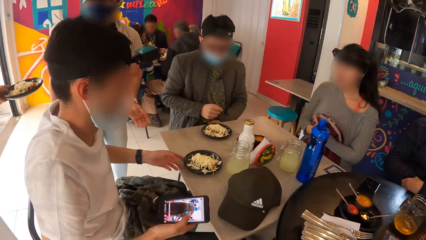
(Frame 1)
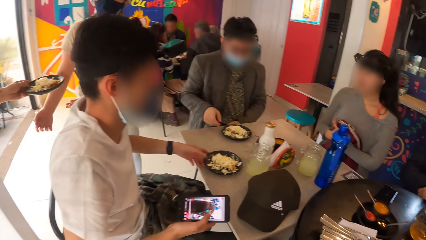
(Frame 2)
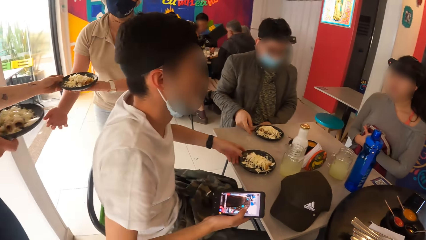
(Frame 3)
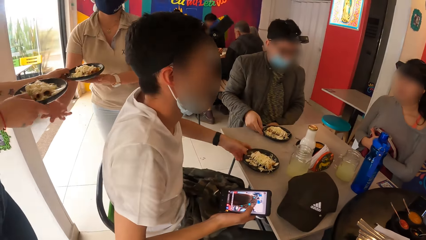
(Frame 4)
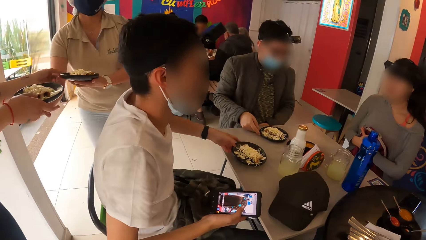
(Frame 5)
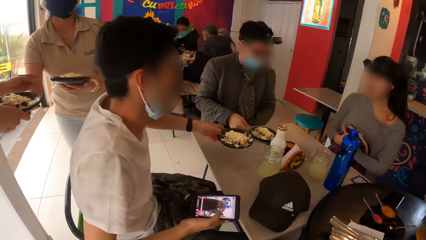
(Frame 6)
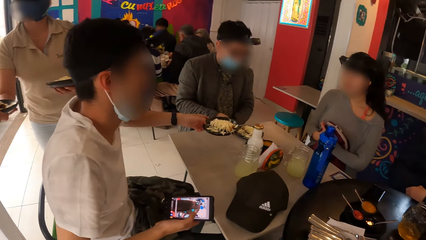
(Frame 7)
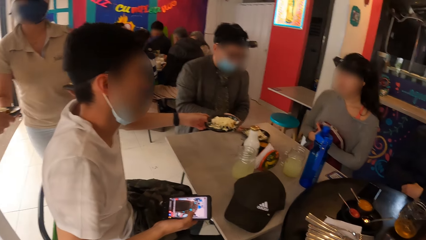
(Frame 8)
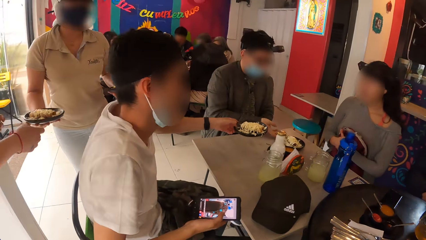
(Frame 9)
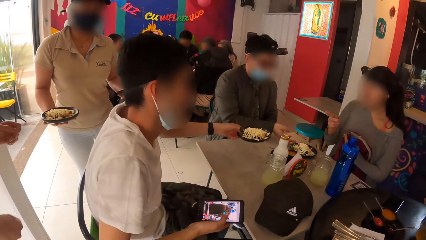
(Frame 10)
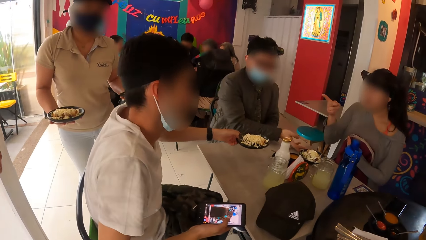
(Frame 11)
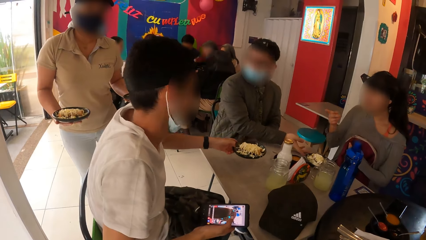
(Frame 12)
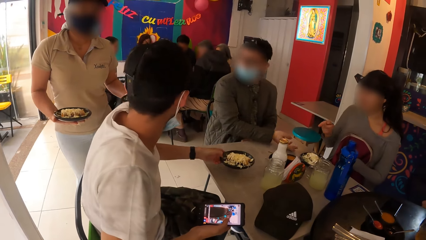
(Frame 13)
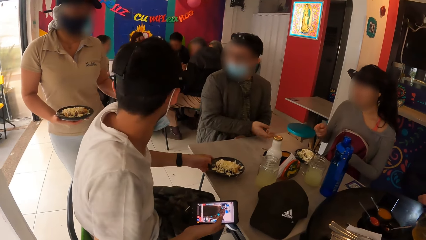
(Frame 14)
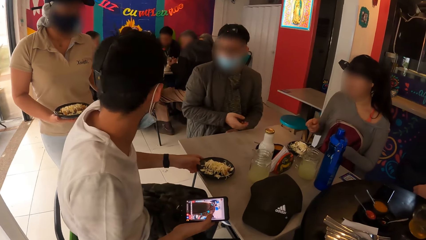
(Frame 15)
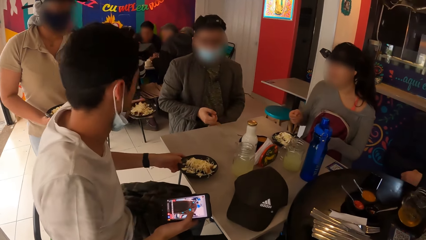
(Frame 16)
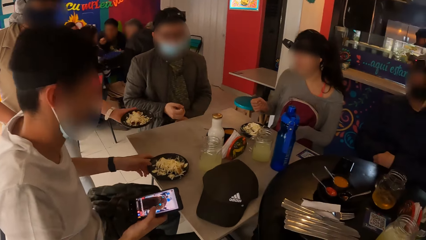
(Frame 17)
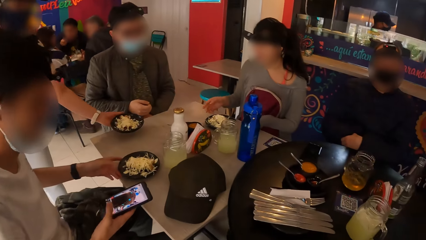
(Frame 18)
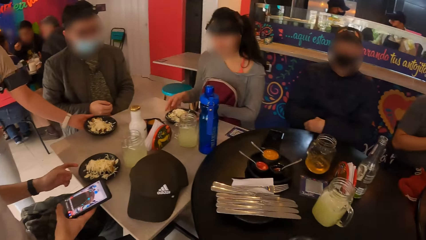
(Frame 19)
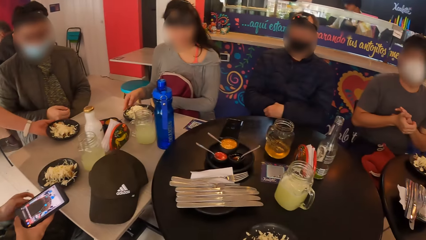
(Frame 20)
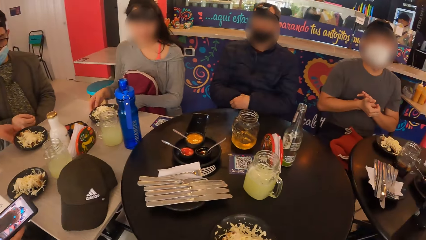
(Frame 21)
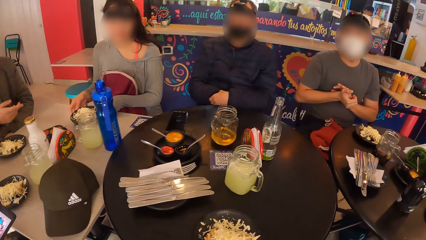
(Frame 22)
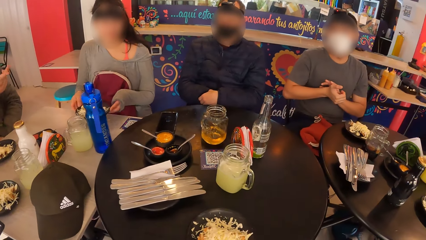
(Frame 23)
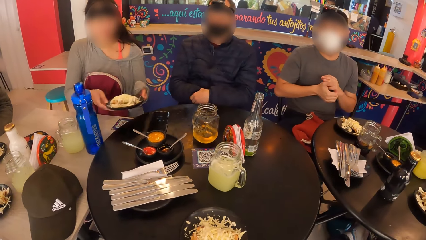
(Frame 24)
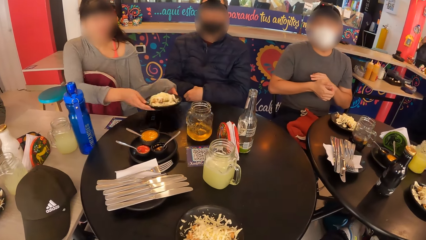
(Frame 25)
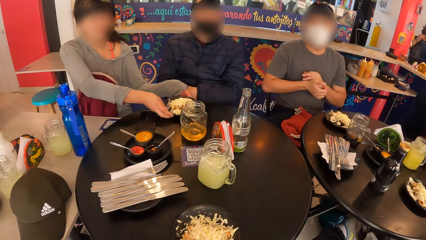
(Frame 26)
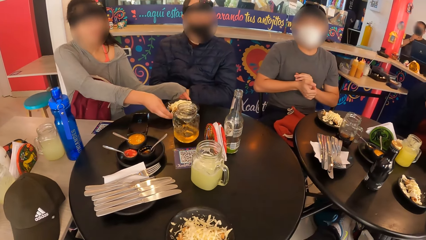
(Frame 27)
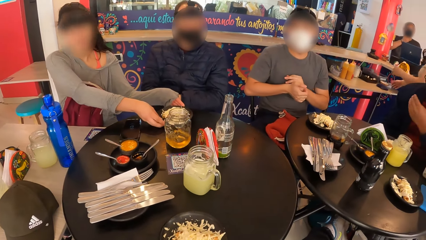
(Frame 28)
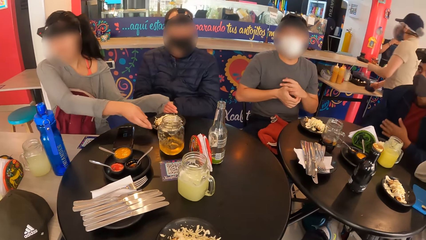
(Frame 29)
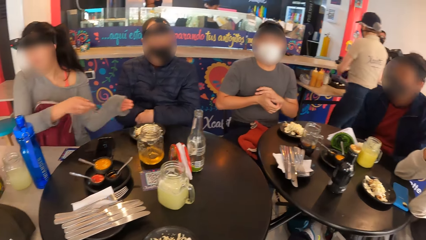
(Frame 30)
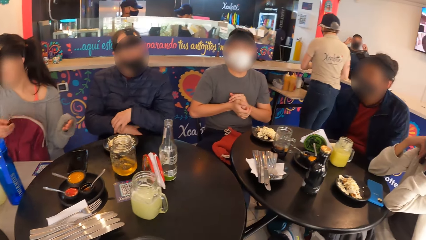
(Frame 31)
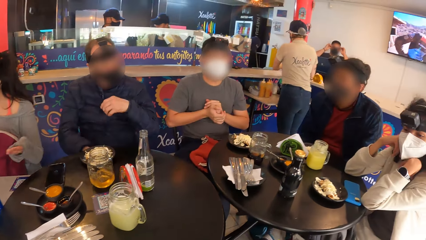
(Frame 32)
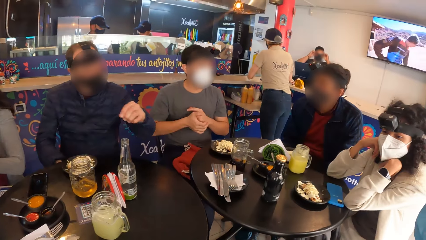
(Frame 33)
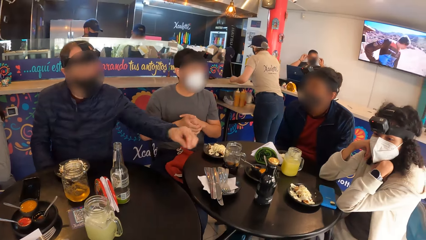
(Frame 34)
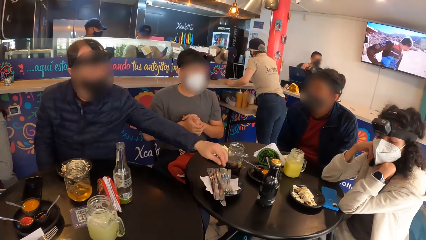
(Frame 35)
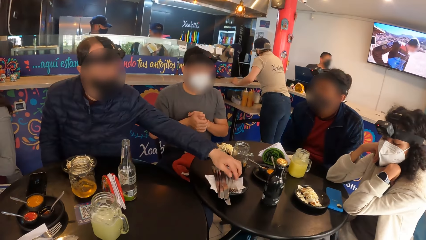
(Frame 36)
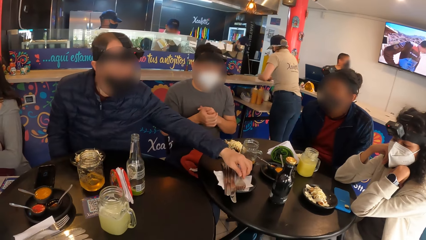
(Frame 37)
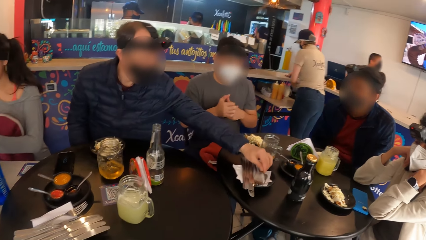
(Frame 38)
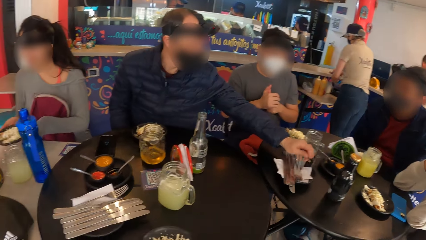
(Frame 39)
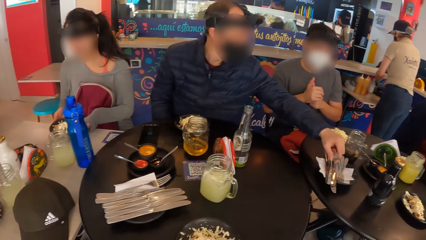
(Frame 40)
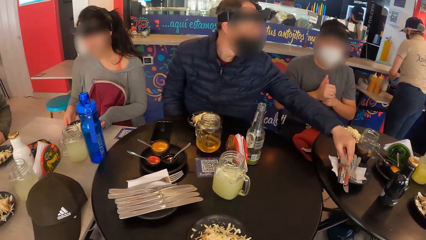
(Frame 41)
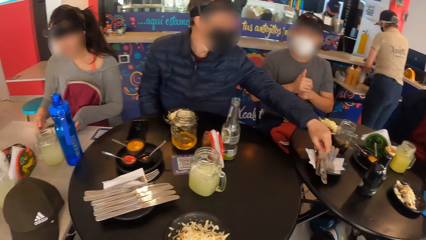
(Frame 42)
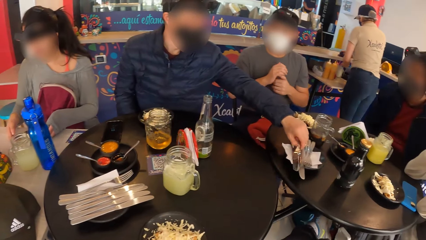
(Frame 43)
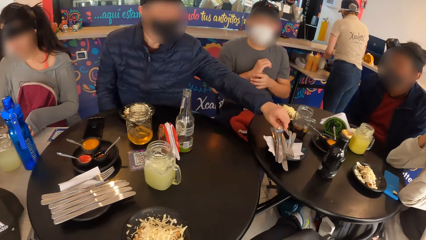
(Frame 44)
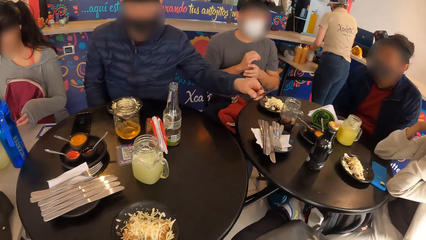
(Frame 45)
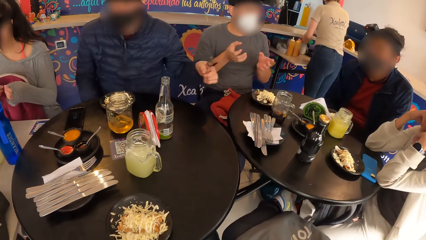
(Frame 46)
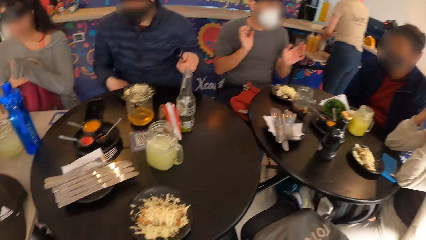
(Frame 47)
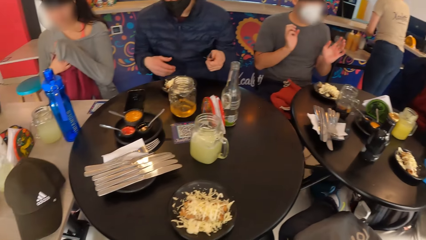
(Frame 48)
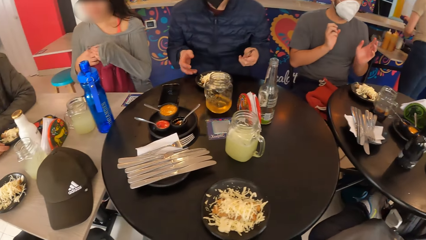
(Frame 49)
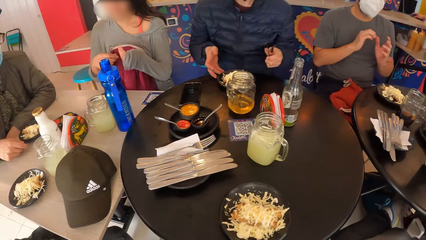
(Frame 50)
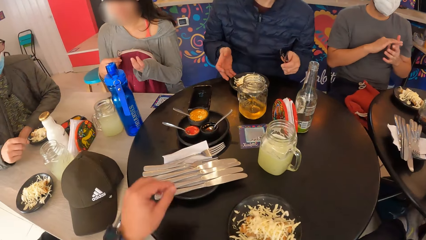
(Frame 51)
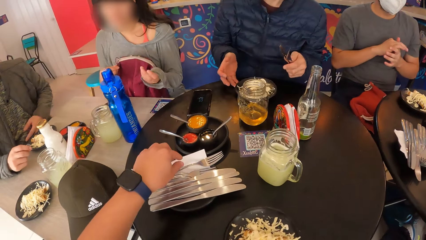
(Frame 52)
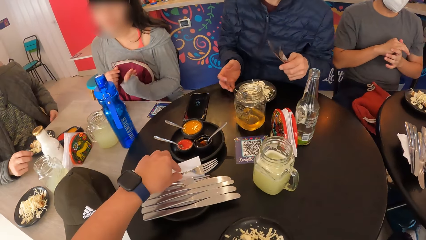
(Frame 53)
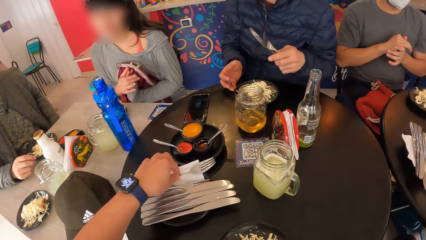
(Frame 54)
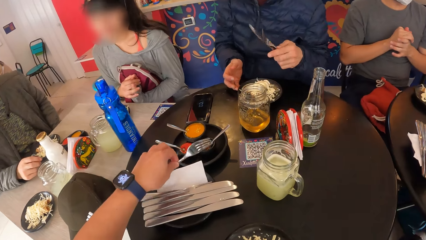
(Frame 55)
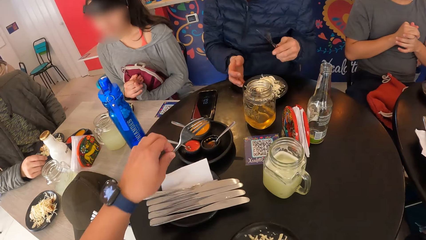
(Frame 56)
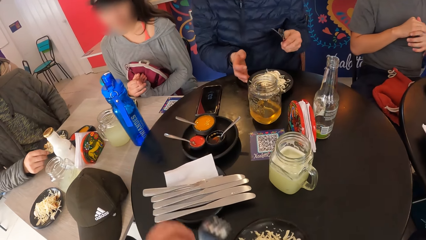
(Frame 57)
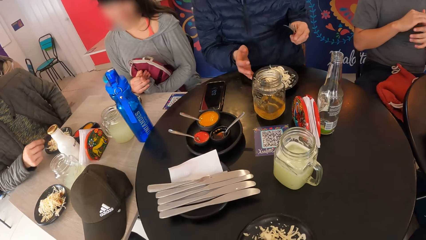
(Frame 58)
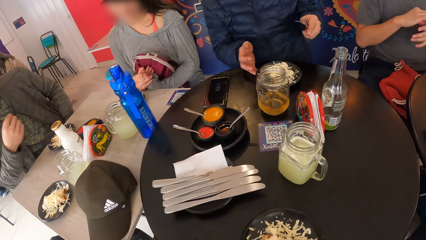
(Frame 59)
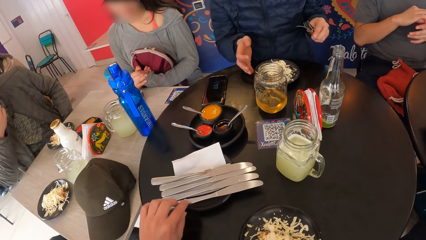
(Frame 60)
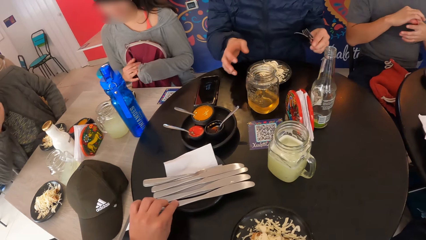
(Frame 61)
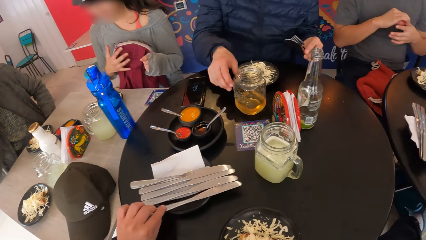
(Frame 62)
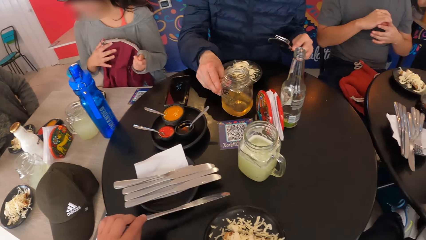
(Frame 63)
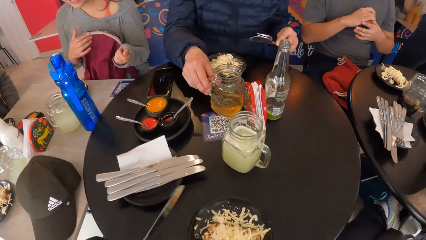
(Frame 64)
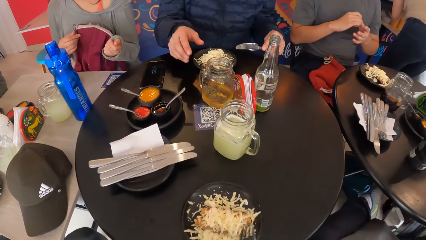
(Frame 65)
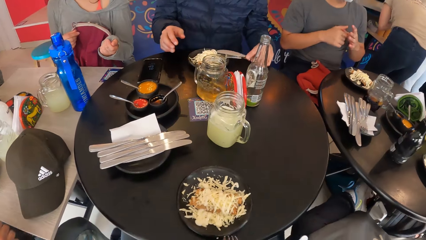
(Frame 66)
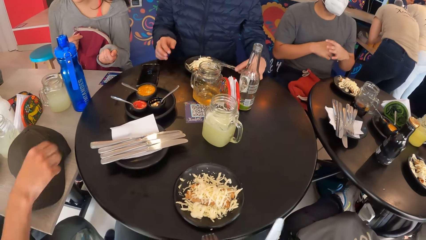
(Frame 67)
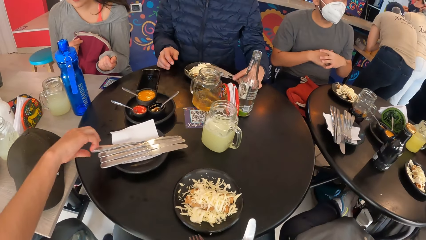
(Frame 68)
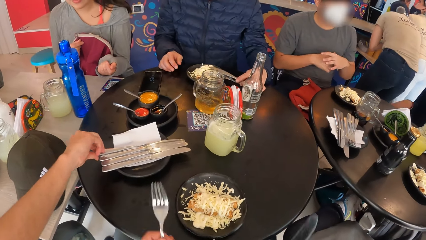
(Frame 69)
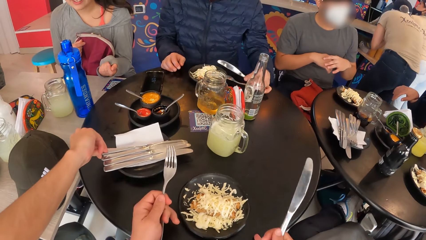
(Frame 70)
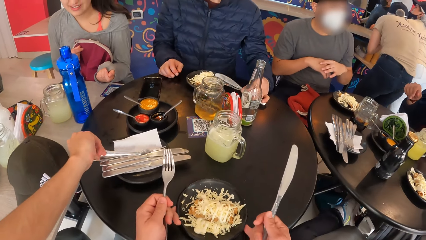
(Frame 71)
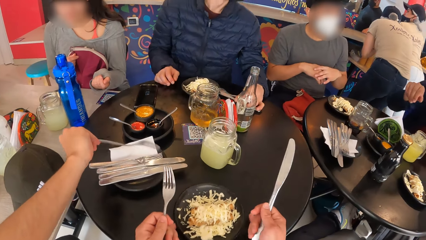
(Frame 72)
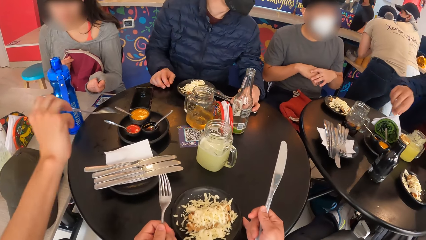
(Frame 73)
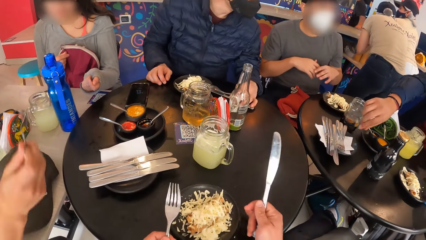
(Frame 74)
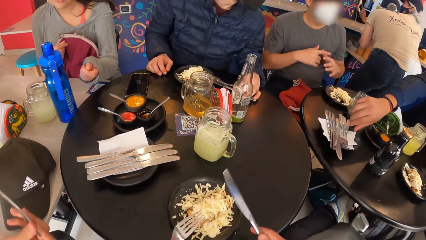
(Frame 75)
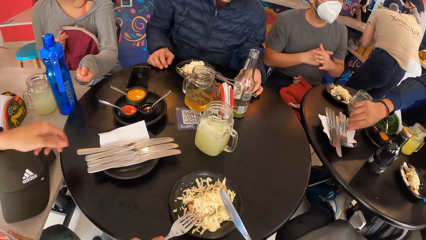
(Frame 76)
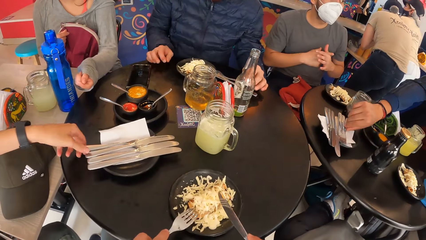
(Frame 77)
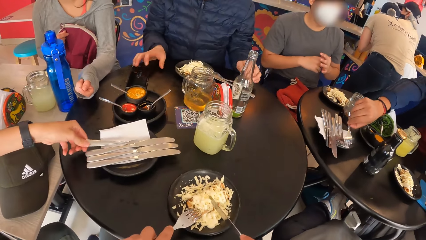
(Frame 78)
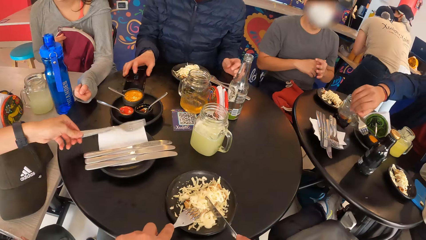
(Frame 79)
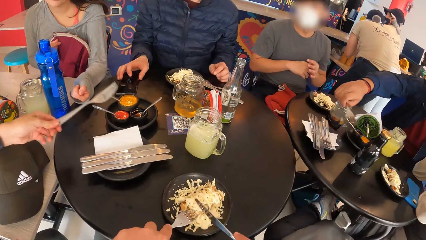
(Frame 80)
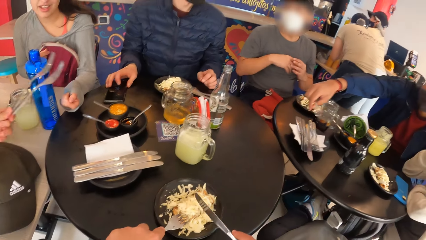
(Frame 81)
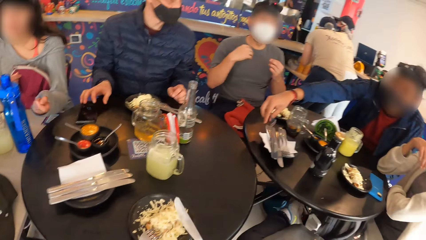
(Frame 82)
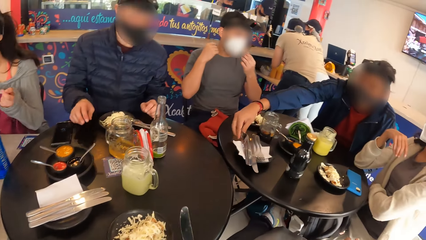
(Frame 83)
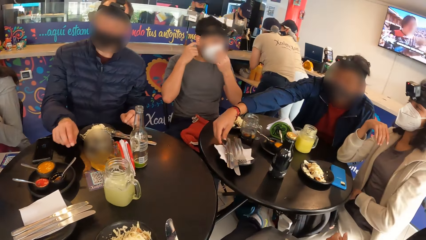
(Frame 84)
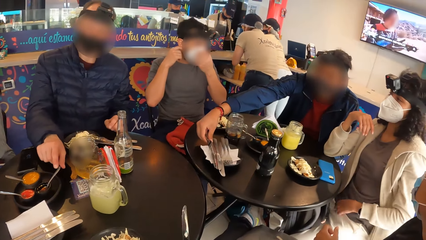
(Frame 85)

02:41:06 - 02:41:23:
A man carries the plate from the table with his left hand. Another man drags a plate of food on the table with his right hand. A waiter collects two plates from another waiter with both hands. The first man drops the plate on the table with his left hand. The first waiter drops the plate on the table with her left hand. A woman lifts a plate from the table with both hands and drops the plate on the table with both hands. Another man picks a fork and a knife from the plate of cutlery on the table with his left hand. The woman drops the plate on the table with both hands. The camera wearer picks a fork from the plate of cutlery with his left hand. He picks a knife from the plate of cutlery on the table with his left hand. The third man moves a cup on the table and drops the fork and knife in his left hand on the table. The first man picks two forks from the plate of cutlery on the table with both of his hands. Another man picks a fork and a knife from the plate of cutlery on the table with his right hand. Another man takes off the facemask from his face with both hands.
